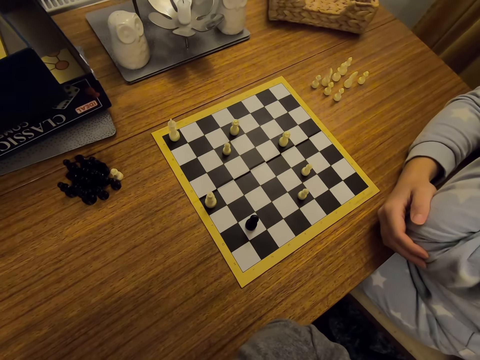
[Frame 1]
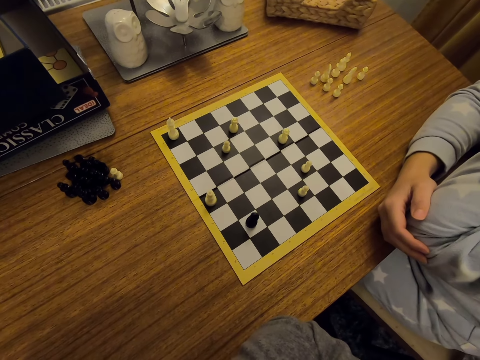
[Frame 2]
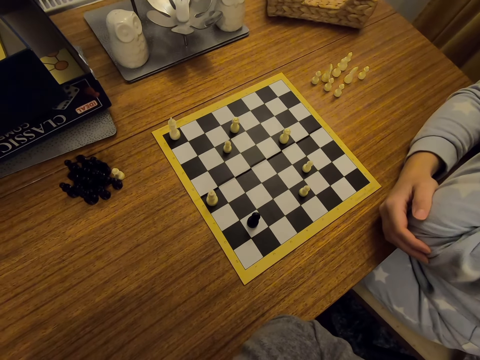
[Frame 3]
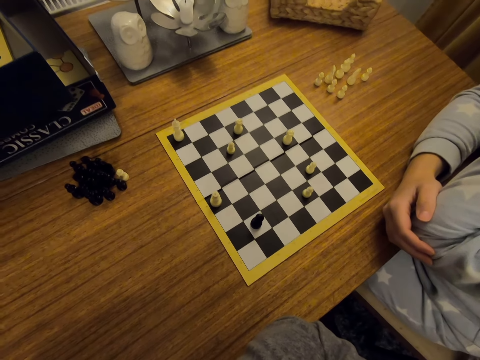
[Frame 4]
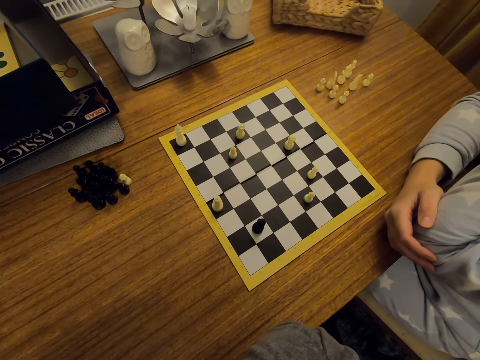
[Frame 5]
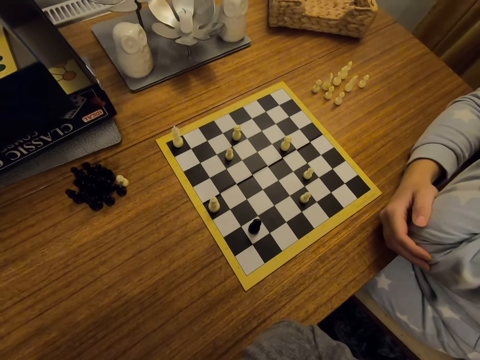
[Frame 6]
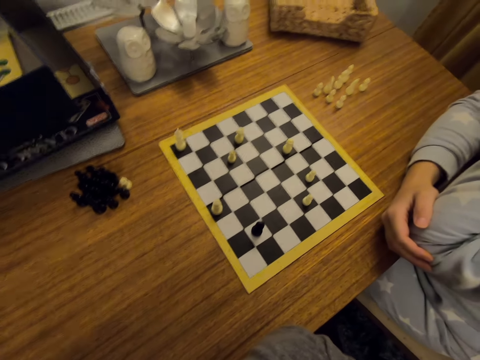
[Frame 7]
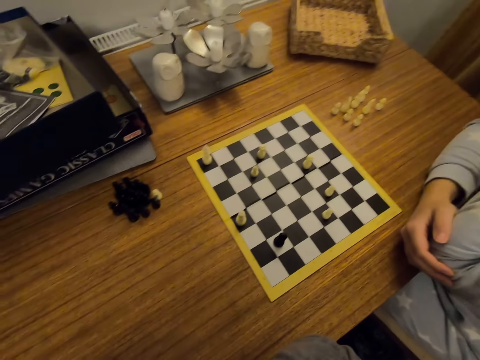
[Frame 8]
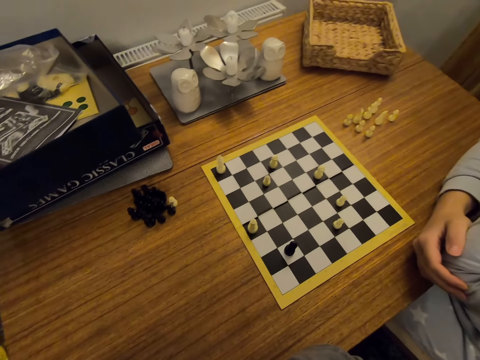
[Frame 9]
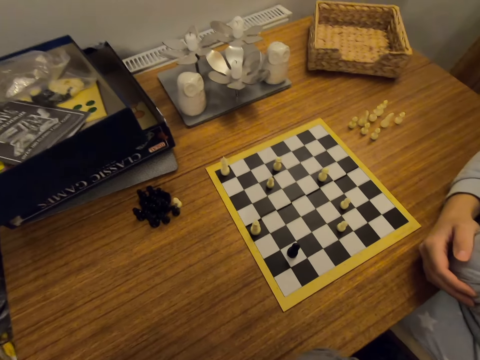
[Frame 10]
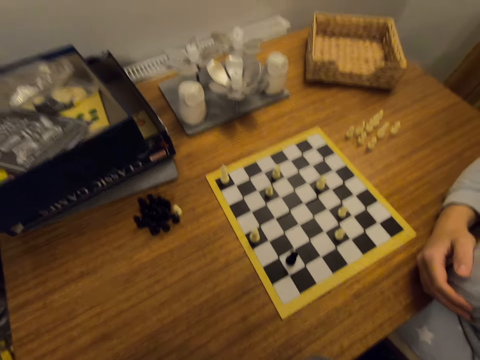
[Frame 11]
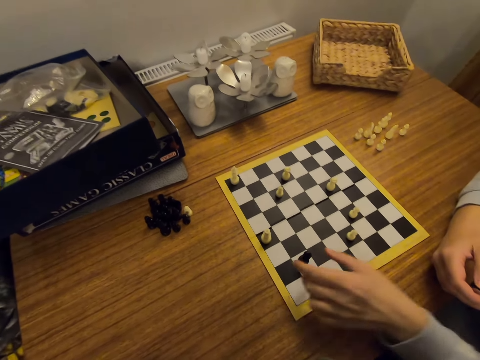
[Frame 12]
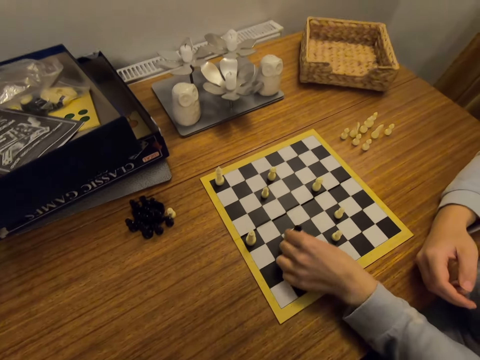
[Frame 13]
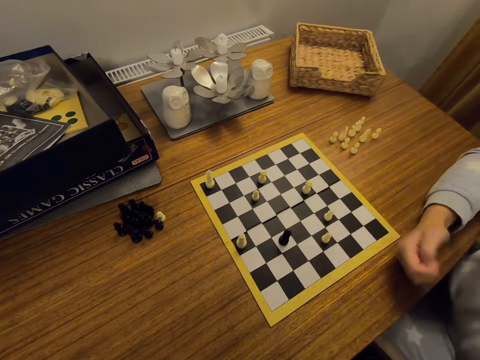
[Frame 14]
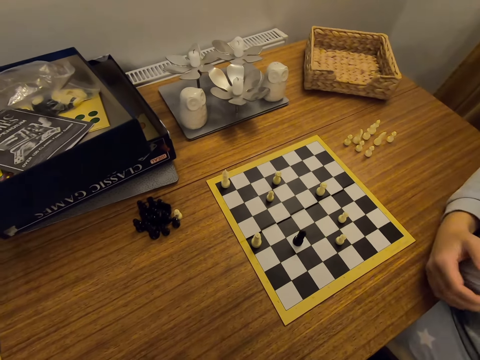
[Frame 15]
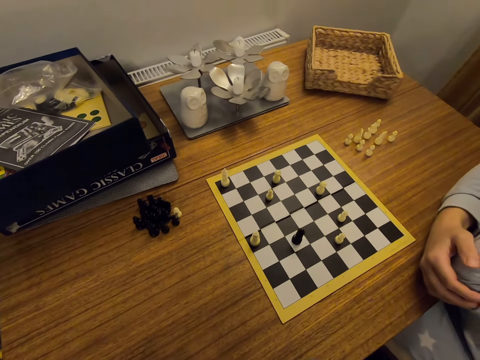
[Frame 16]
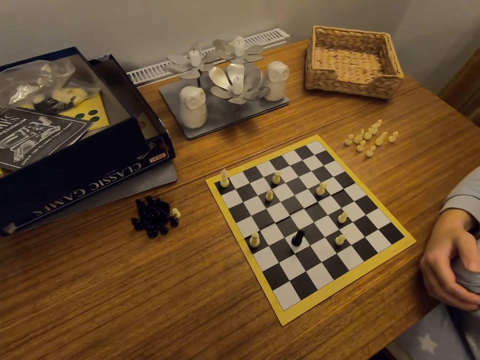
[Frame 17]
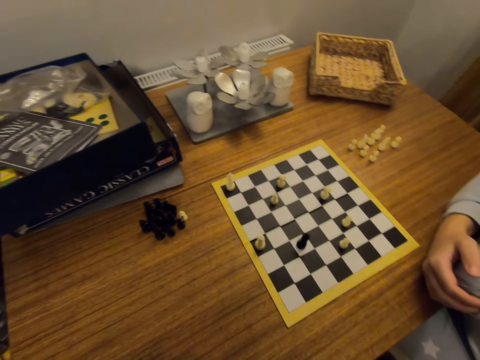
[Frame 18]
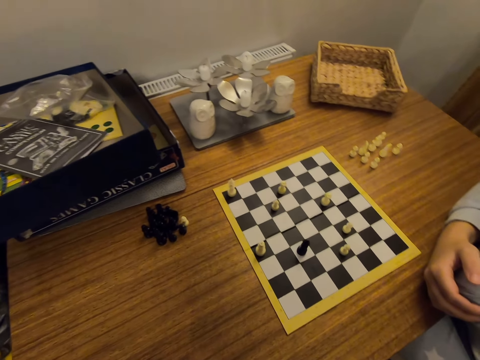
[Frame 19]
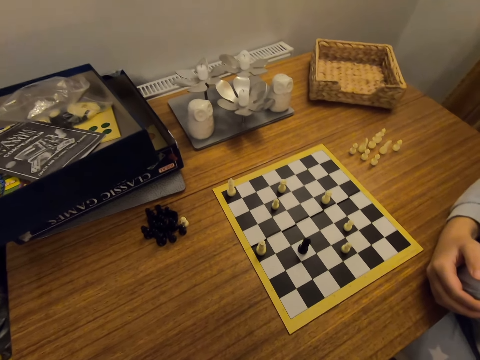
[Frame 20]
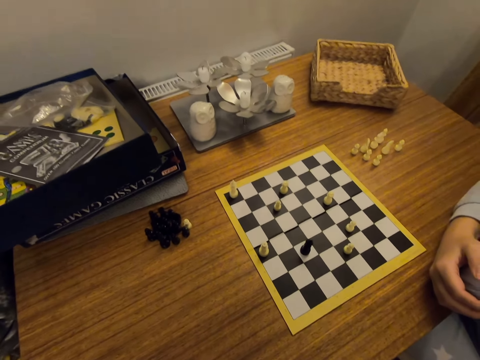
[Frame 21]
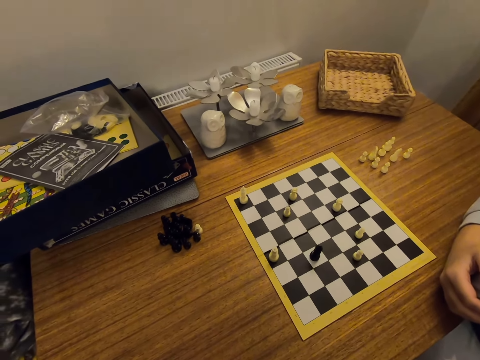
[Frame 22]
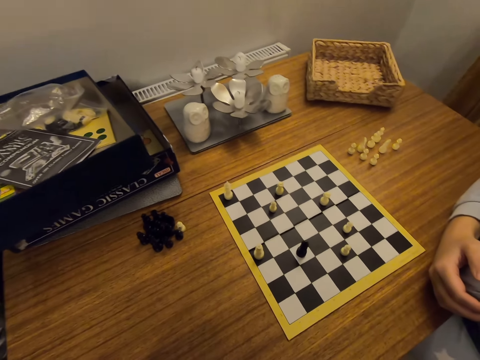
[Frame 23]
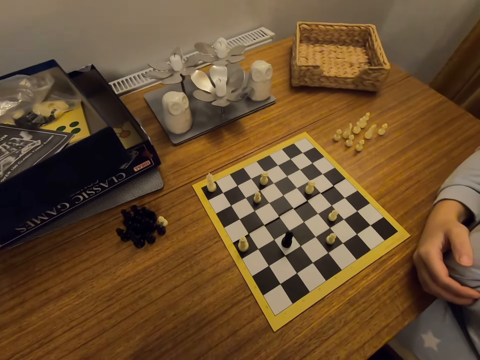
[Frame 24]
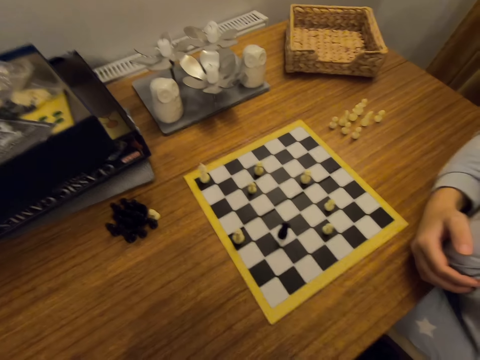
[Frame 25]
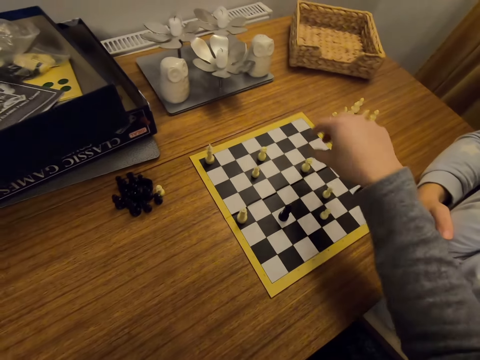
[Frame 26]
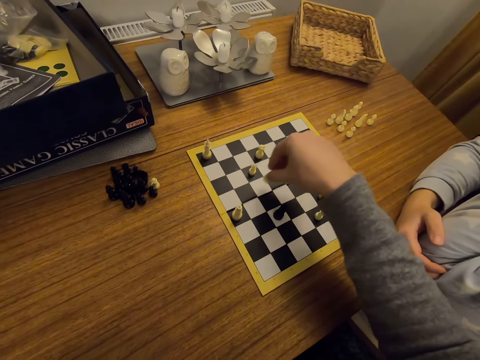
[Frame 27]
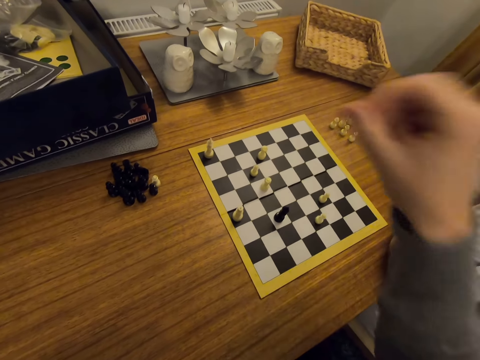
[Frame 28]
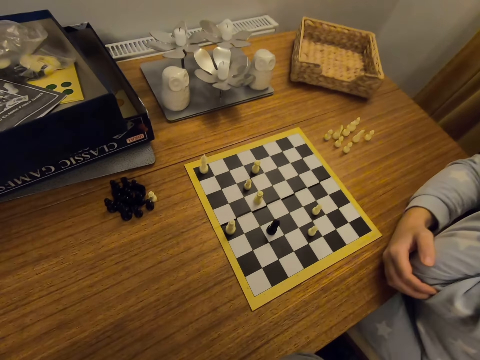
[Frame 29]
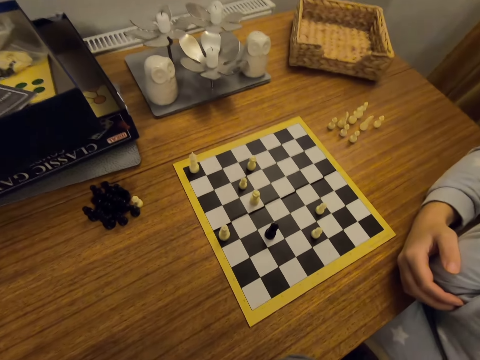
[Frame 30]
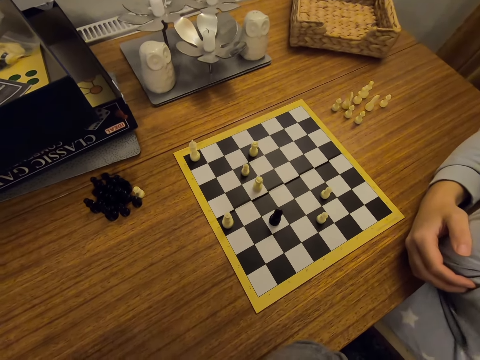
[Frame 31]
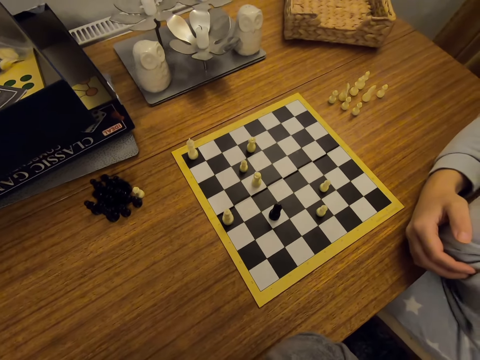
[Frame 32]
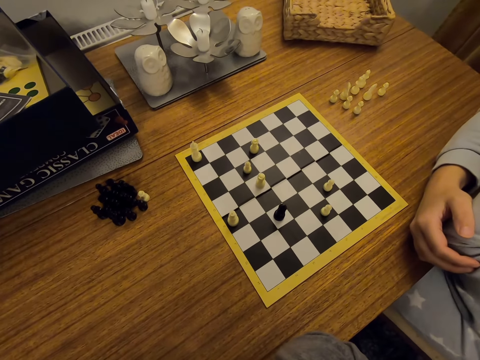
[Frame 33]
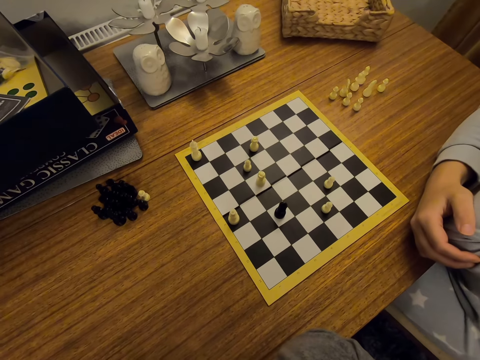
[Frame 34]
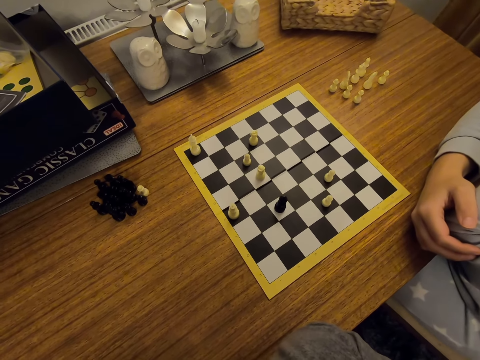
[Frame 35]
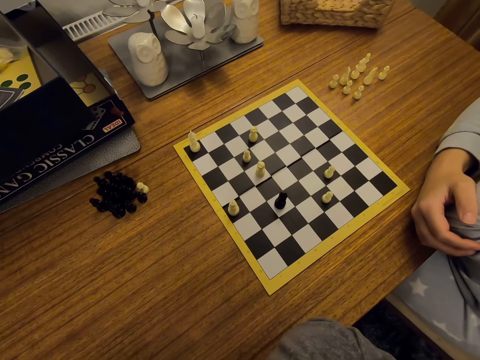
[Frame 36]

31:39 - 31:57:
A person moves a chess piece on the board. The person folds hands. The camera wearer moves a chess piece on the board. They touch the face.

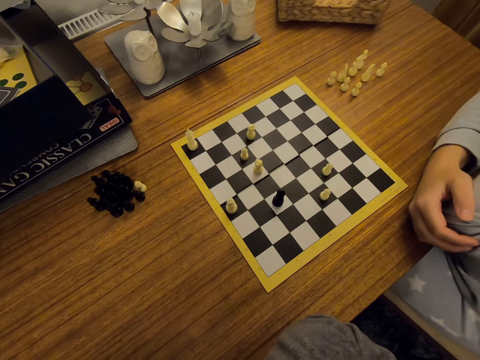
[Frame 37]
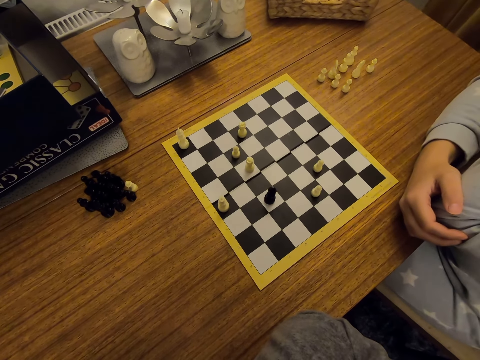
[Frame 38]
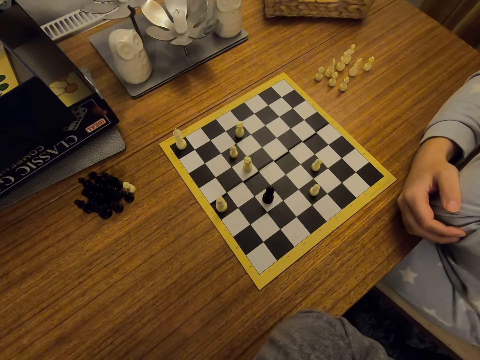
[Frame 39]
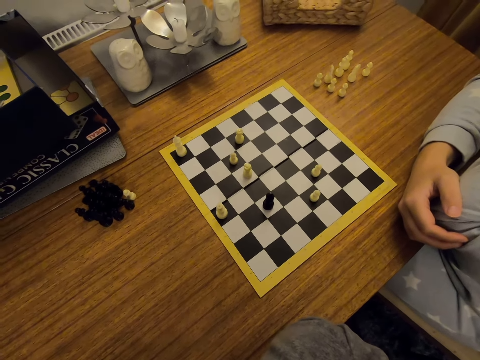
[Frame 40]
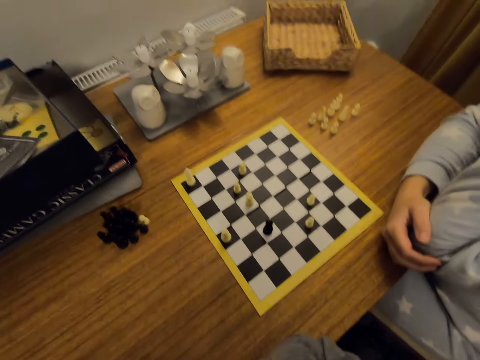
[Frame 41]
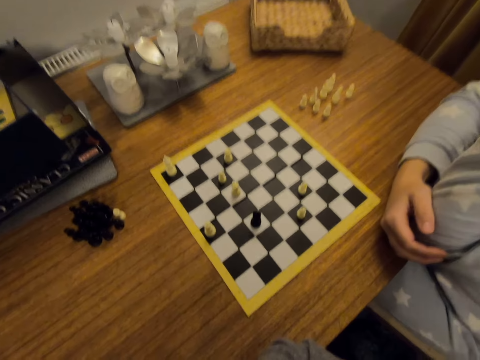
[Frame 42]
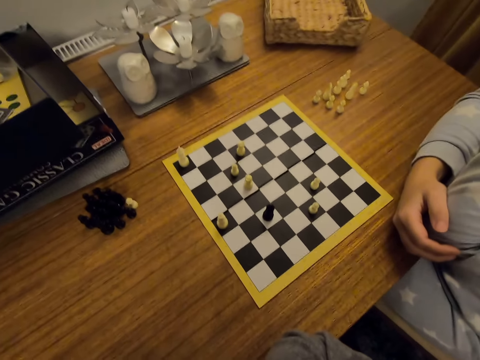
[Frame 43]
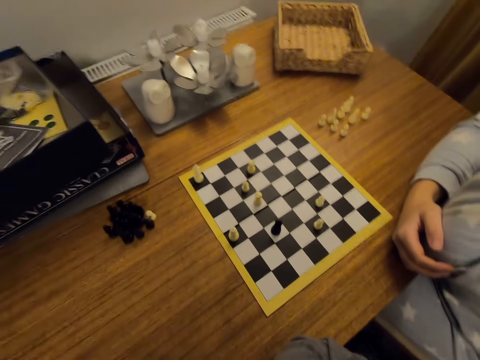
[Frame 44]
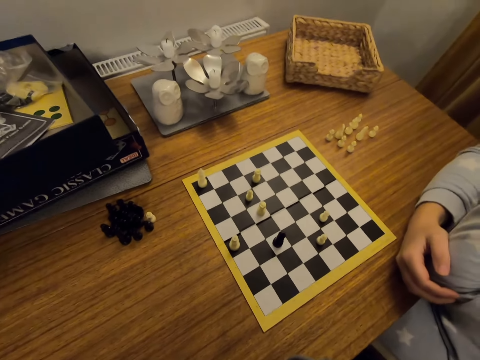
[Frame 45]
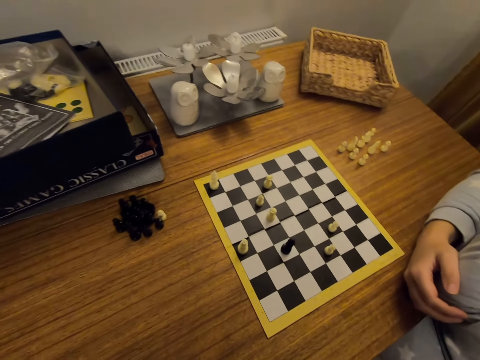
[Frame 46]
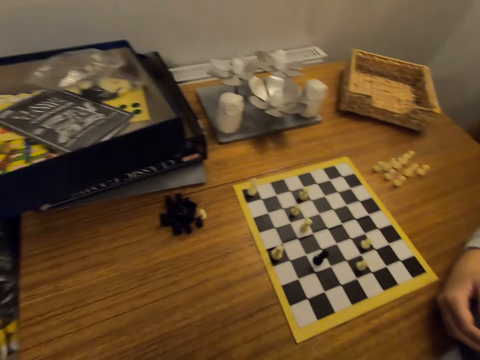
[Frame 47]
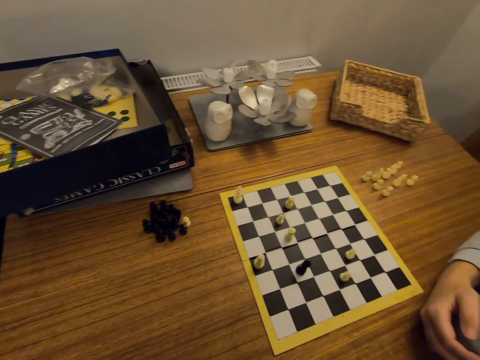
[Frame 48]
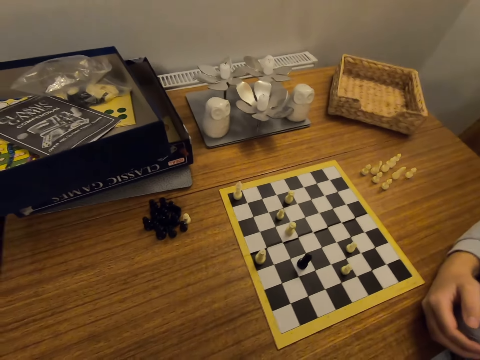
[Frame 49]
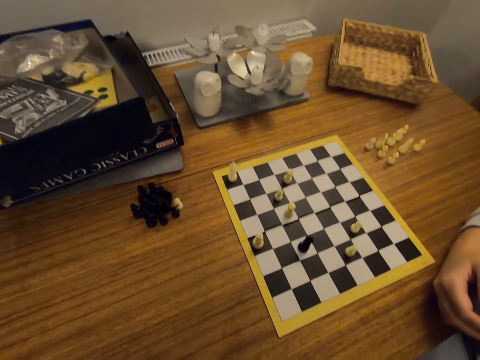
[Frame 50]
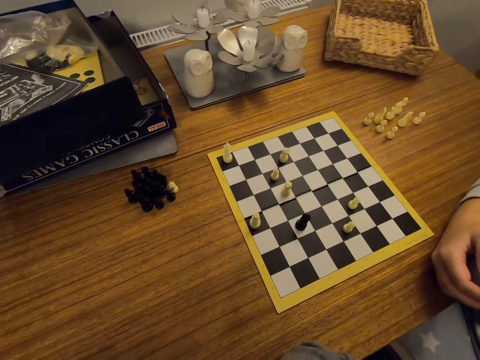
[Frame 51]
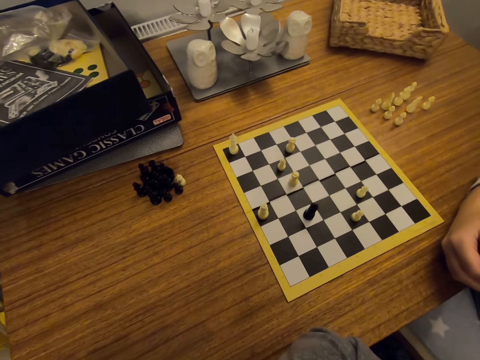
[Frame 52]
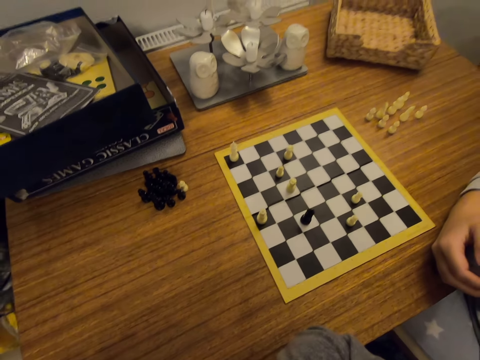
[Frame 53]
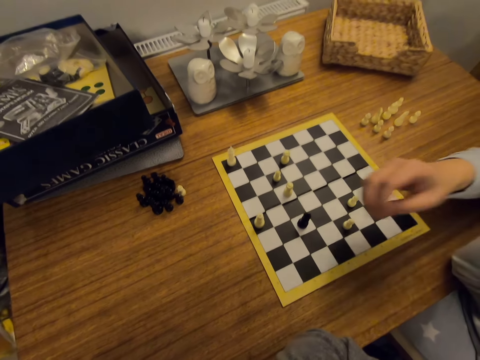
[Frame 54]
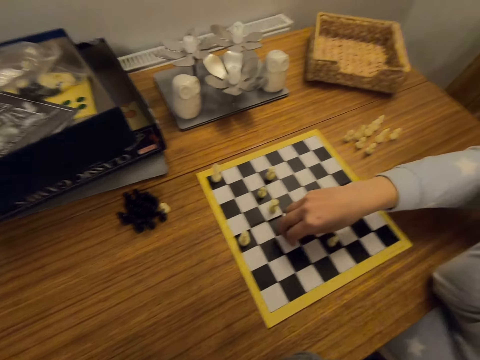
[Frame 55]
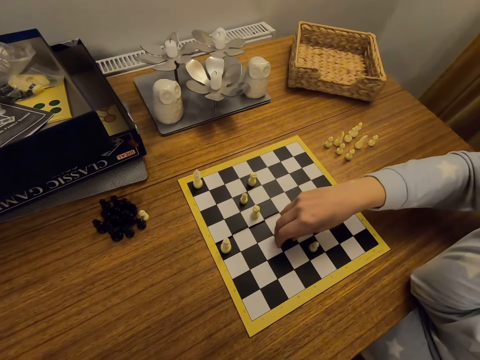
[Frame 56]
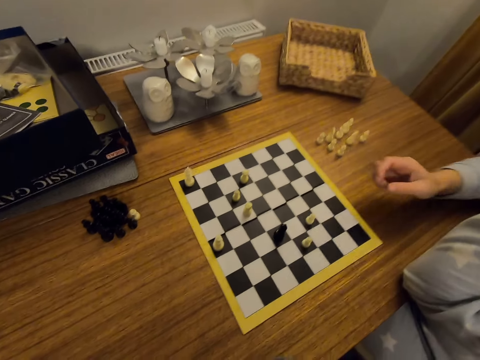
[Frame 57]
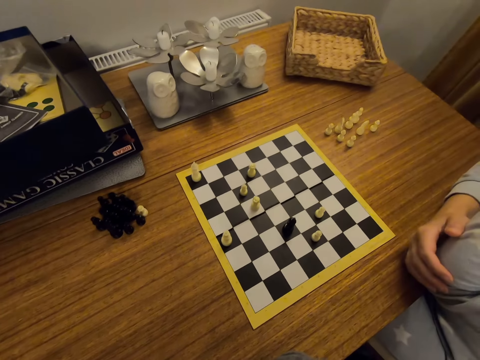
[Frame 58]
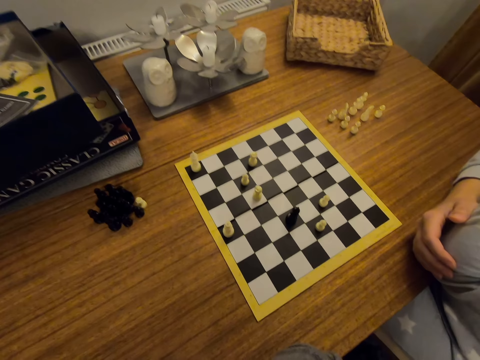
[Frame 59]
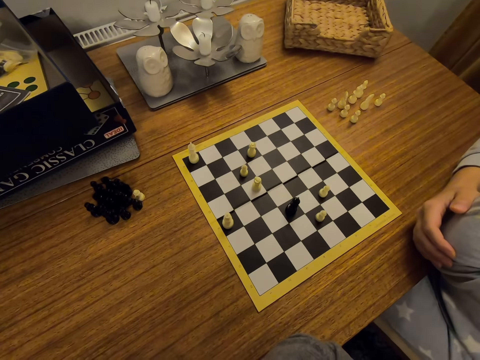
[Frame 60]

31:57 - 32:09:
A person moves a chess piece on the board. The person folds hands.
